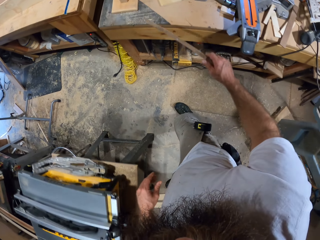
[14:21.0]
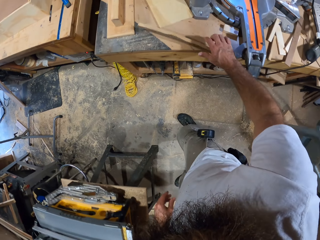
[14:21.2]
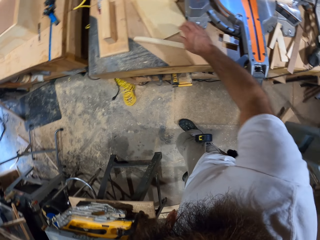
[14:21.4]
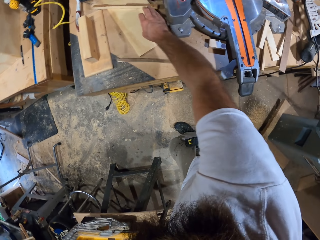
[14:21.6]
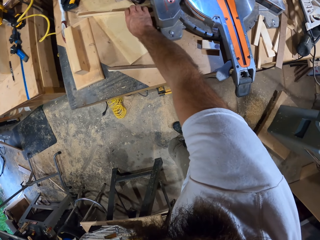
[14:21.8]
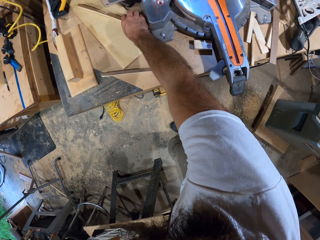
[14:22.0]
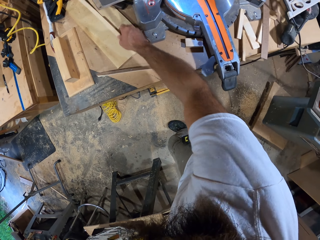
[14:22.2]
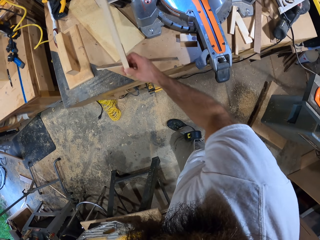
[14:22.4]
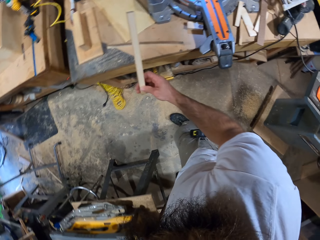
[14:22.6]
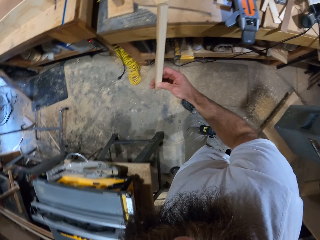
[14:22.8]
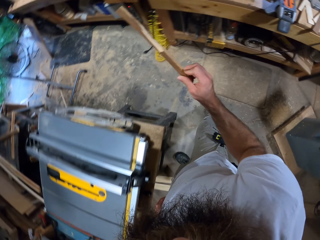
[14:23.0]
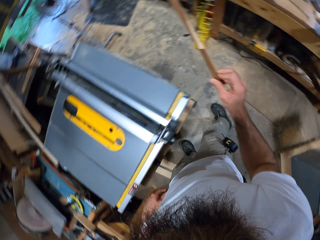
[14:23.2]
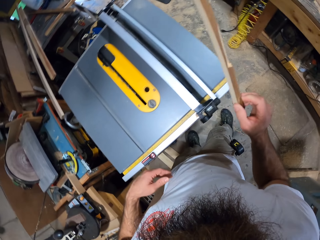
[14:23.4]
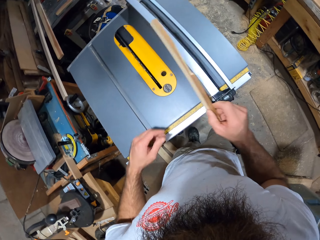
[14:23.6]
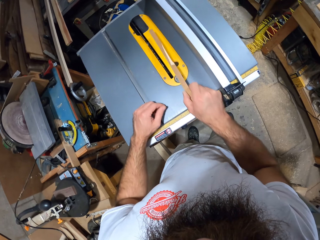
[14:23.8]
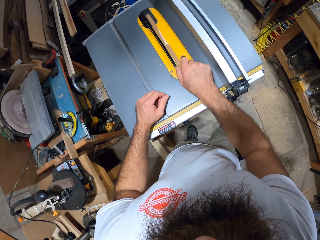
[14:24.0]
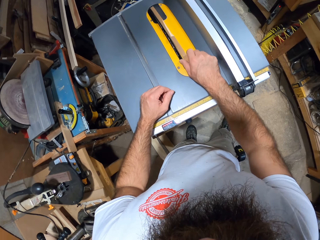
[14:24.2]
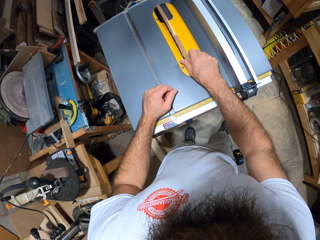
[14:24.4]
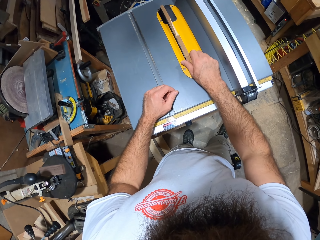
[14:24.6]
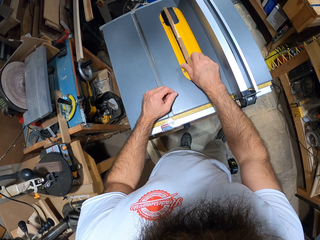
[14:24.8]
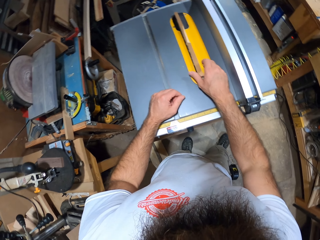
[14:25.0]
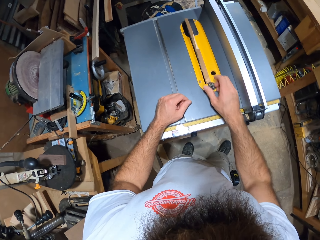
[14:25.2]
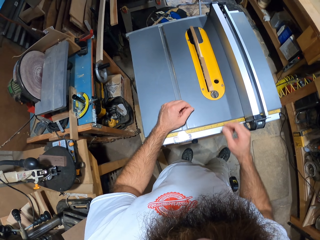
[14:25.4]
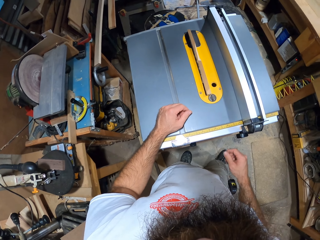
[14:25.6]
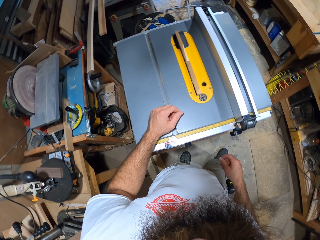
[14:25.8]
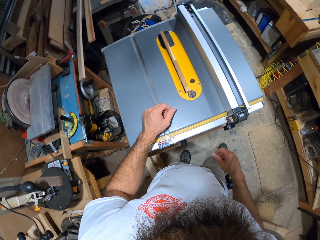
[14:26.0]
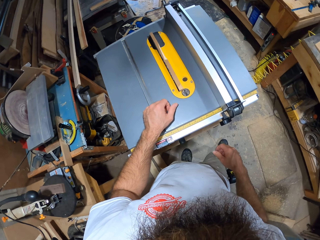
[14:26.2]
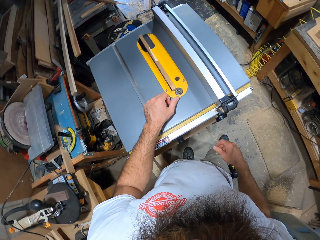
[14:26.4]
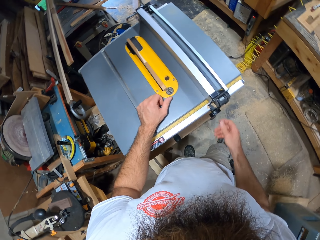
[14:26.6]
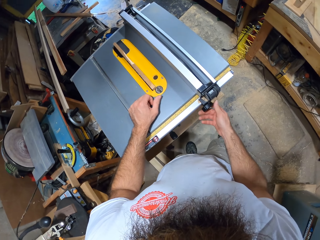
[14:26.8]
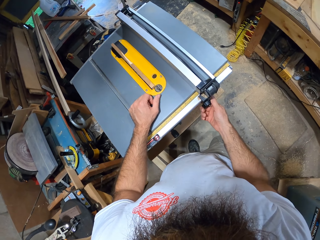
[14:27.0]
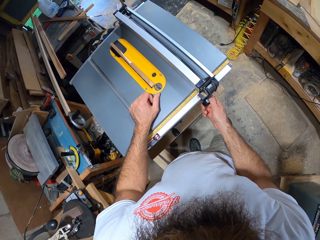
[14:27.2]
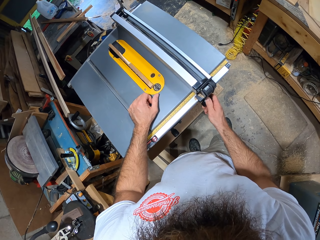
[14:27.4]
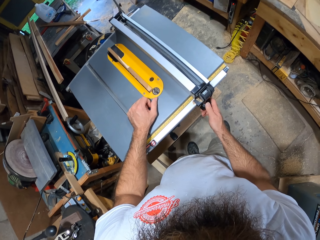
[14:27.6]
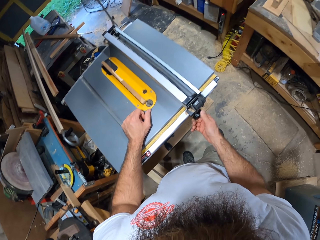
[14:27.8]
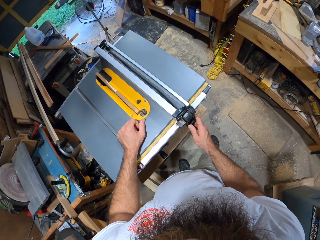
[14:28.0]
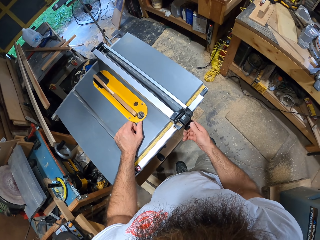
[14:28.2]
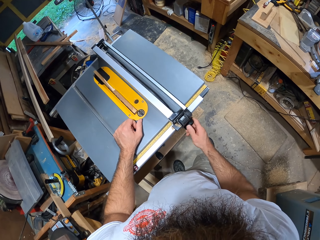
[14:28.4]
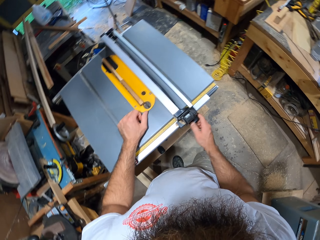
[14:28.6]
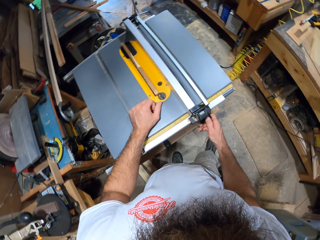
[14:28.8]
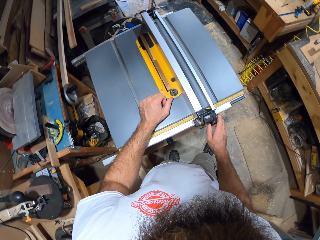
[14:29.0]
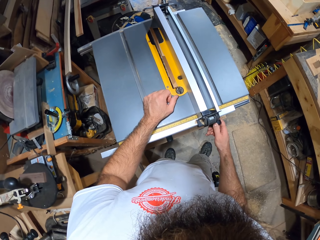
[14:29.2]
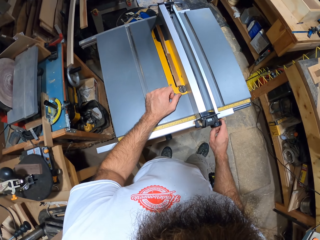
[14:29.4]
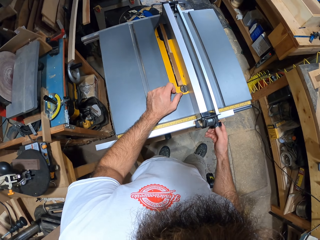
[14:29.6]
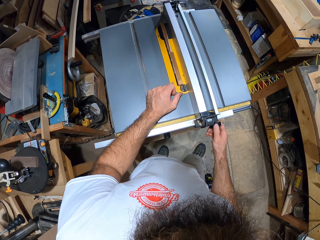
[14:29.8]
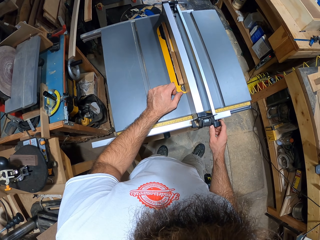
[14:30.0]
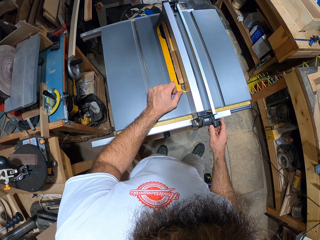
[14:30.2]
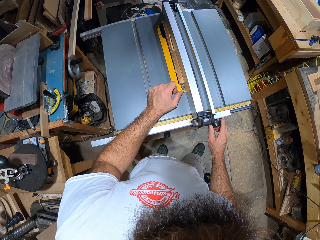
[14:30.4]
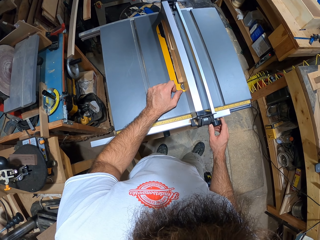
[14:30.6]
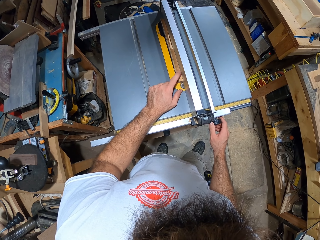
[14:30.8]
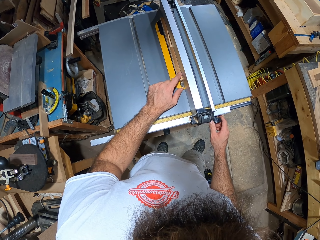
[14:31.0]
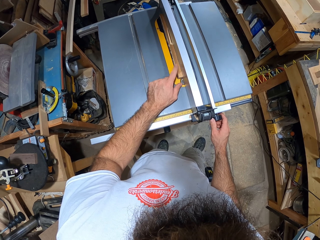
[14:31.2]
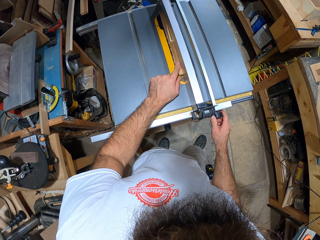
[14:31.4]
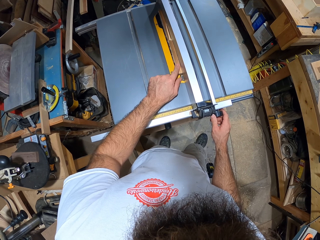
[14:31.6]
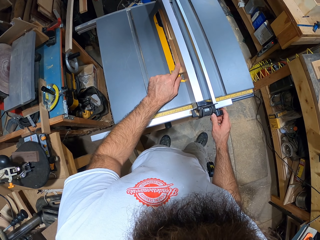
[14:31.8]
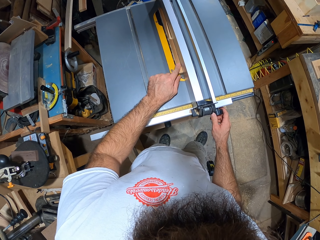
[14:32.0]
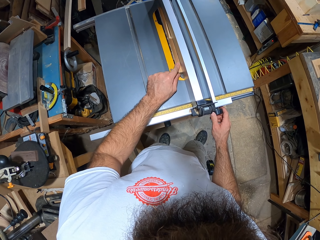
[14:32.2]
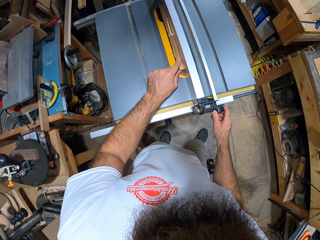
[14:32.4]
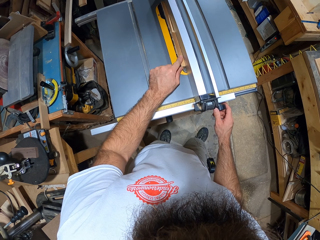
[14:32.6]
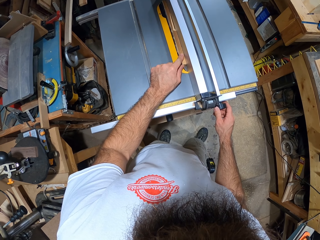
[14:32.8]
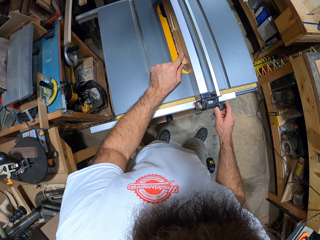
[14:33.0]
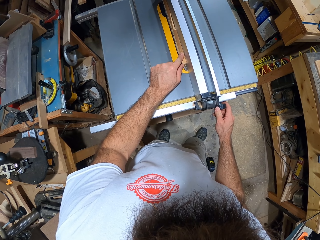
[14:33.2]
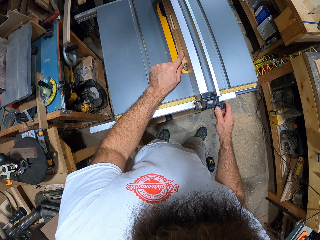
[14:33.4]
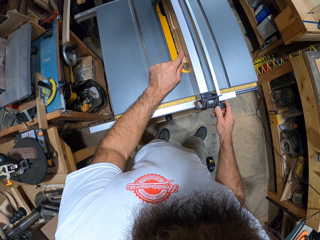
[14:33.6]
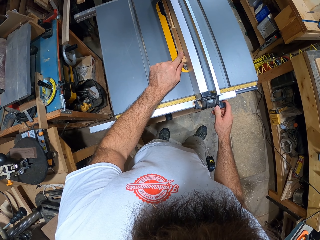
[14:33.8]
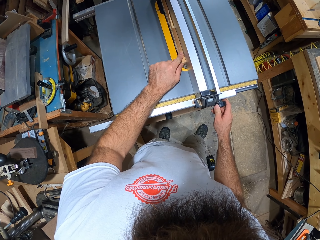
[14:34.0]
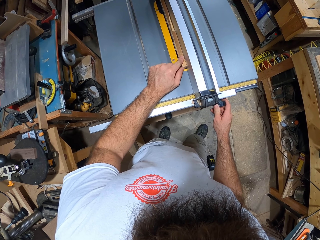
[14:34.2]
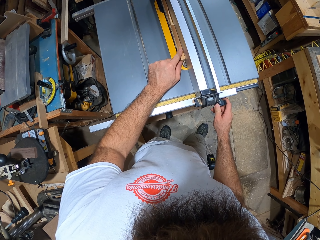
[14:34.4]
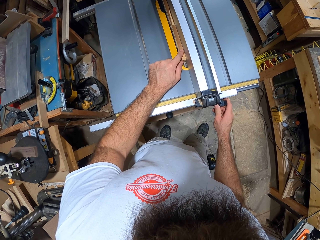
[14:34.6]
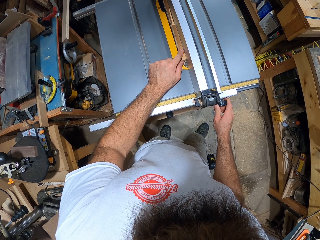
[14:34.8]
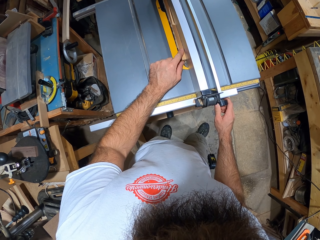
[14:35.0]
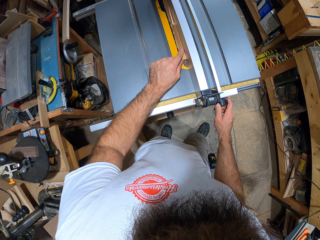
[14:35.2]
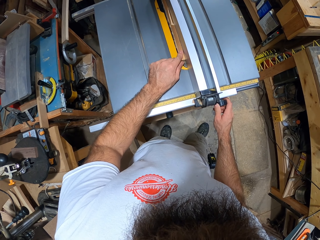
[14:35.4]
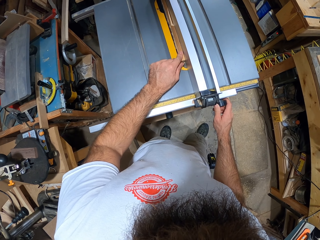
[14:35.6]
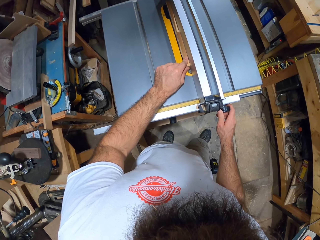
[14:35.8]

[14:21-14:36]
The camera wearer drops the stick on the table with his right hand. He picks a stick from the table with his right hand. He puts the stick into a table insert of a table saw with his right hand. He smooths the wood. He controls the rip fence on the table saw with his right hand. He adjusts the stick in the table insert with his left index finger.

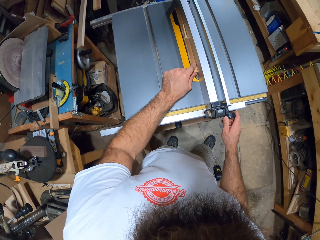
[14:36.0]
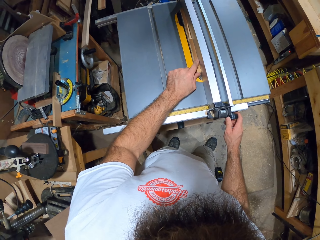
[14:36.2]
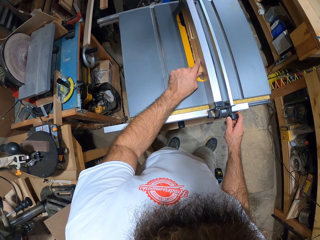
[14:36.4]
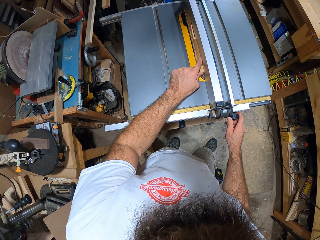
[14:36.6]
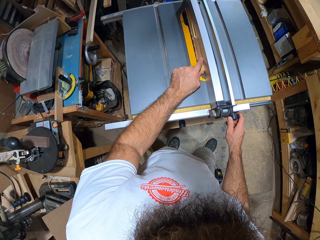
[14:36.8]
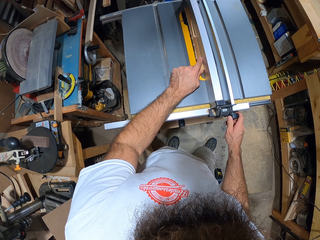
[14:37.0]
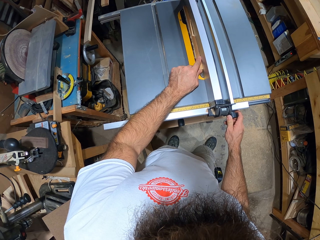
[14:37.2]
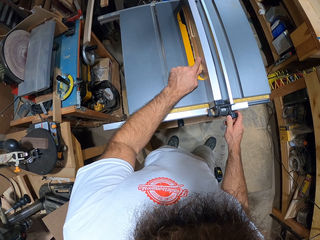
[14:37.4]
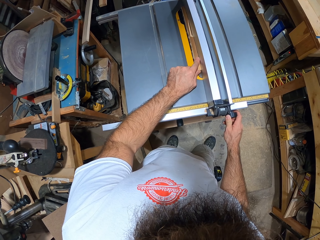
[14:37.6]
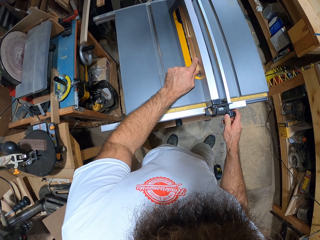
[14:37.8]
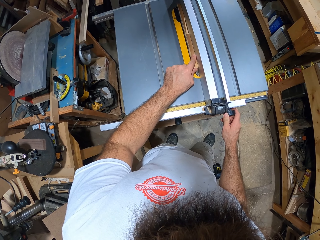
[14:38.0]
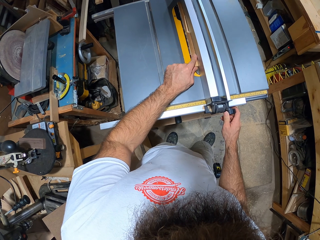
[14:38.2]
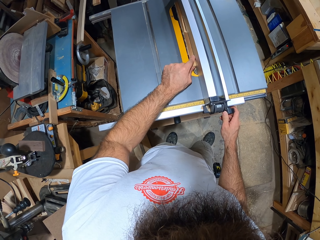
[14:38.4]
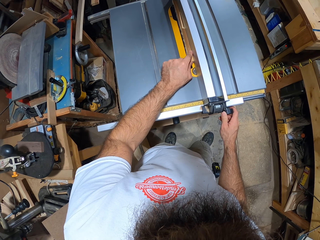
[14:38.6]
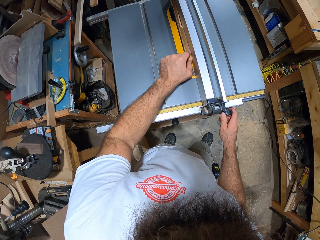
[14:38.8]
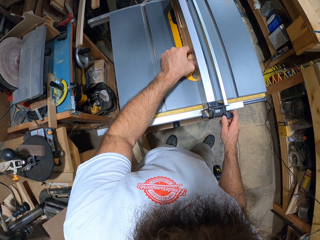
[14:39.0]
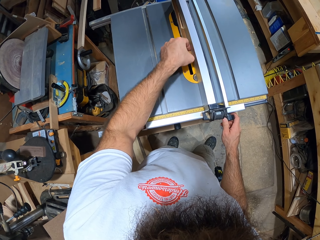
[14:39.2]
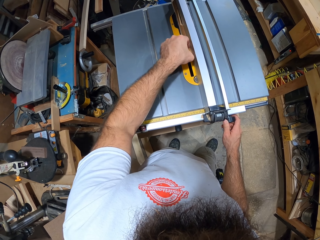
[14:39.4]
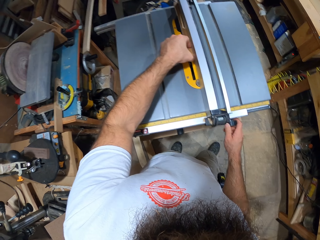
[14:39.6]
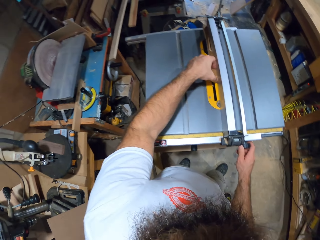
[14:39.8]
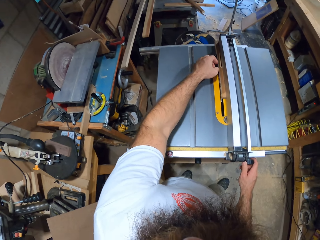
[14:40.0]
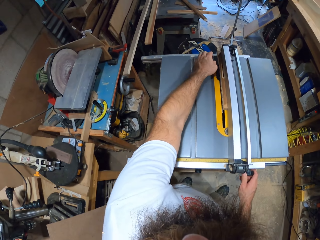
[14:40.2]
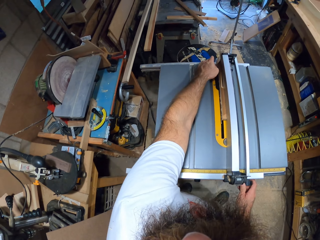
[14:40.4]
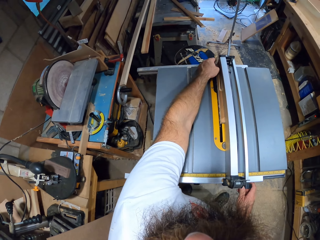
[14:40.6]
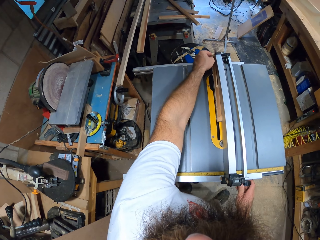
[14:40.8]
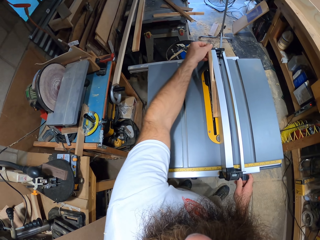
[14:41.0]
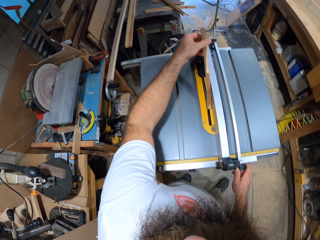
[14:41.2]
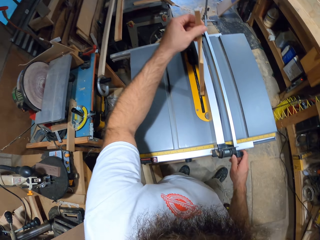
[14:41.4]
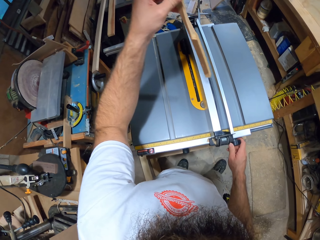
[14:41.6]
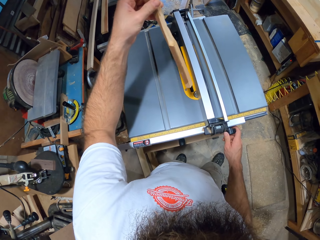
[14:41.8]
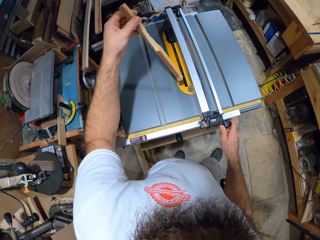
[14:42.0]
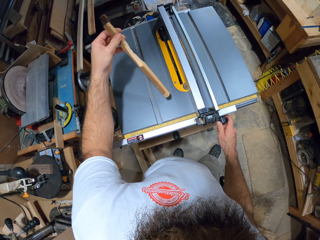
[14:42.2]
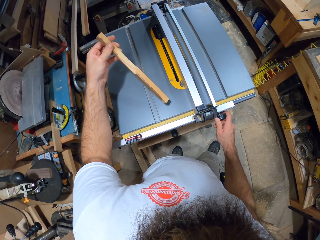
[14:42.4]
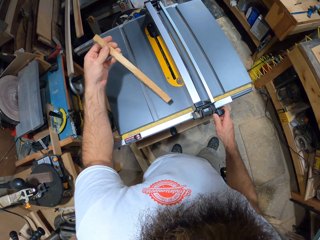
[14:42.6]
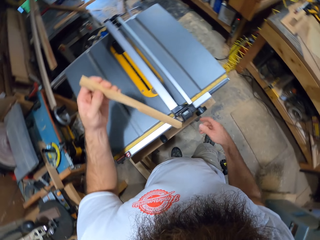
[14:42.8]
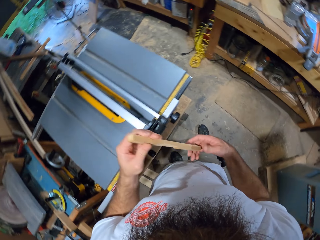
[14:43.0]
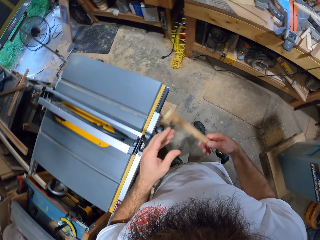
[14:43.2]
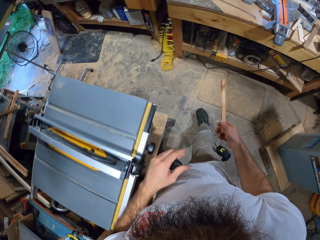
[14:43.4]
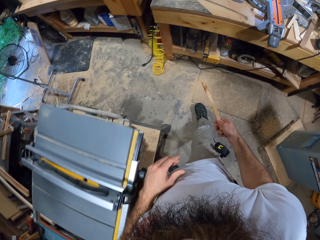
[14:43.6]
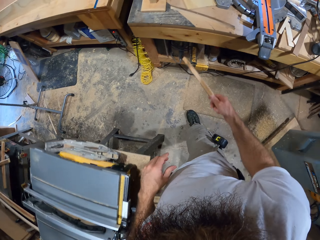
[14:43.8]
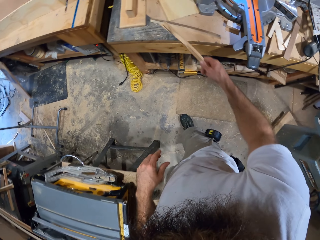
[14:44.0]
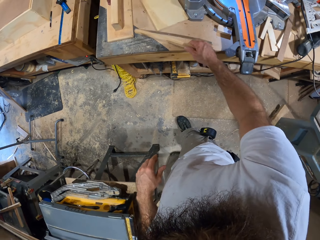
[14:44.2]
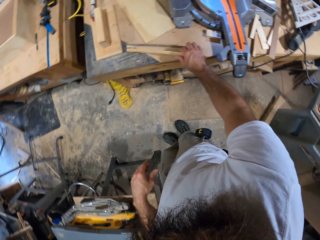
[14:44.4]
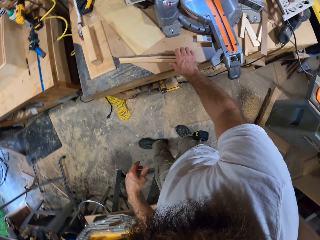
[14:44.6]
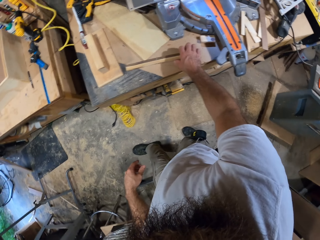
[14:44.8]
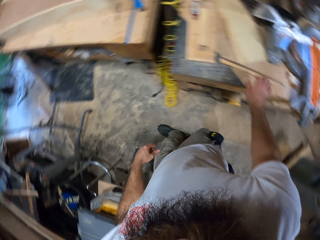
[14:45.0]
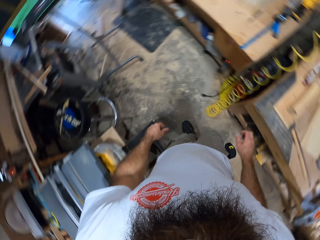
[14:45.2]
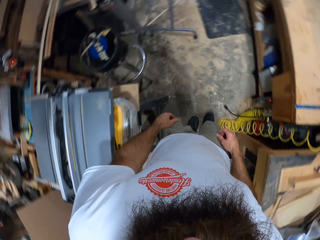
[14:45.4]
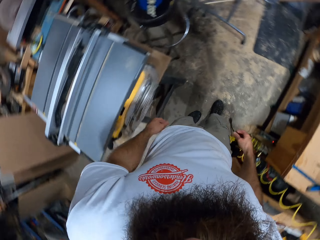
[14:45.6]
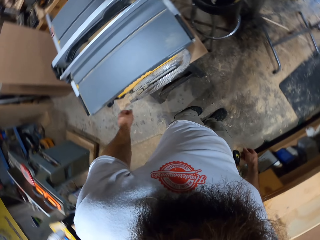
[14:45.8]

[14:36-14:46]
The camera wearer takes the stick from the table insert with his left hand. He collects the stick with his right hand from his left hand. He drops the stick on the table with his right hand.
